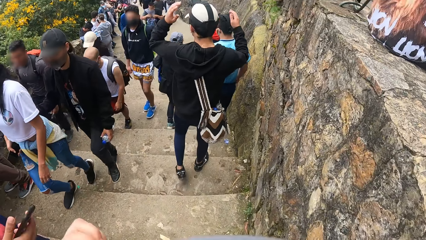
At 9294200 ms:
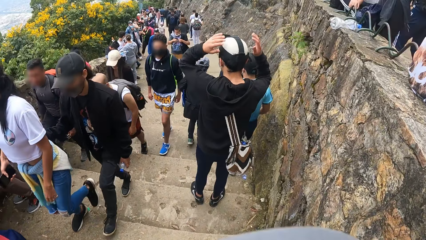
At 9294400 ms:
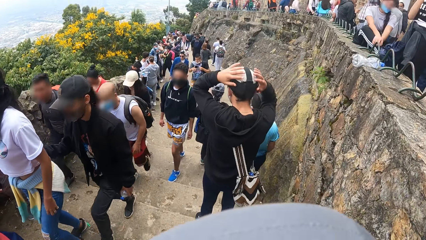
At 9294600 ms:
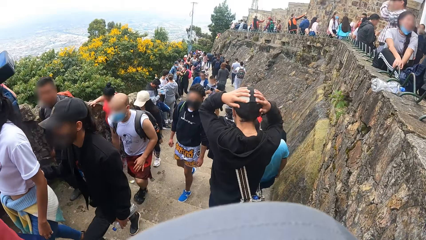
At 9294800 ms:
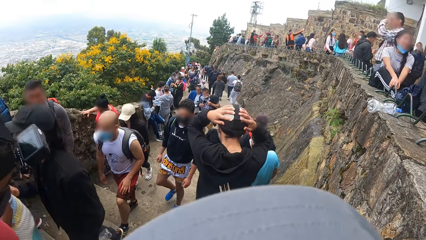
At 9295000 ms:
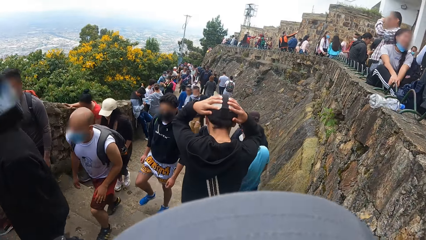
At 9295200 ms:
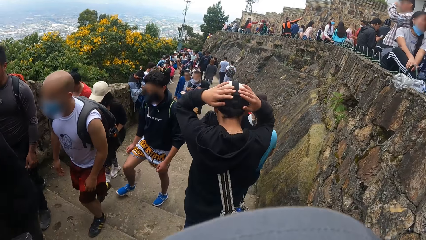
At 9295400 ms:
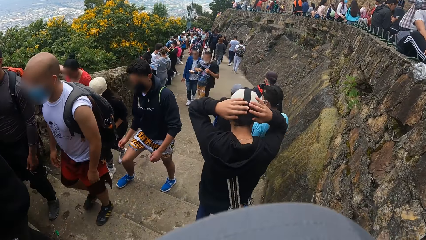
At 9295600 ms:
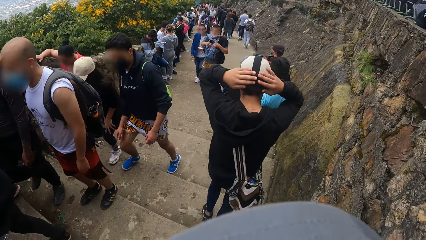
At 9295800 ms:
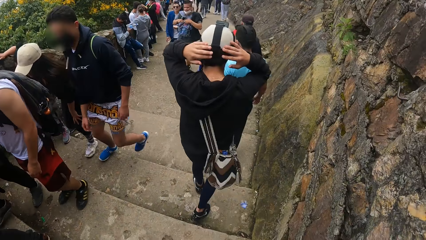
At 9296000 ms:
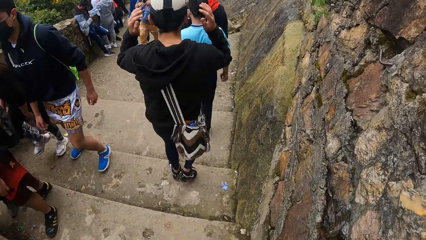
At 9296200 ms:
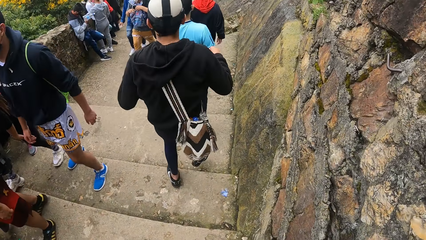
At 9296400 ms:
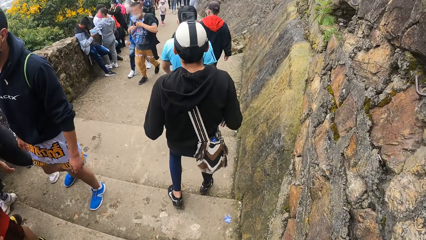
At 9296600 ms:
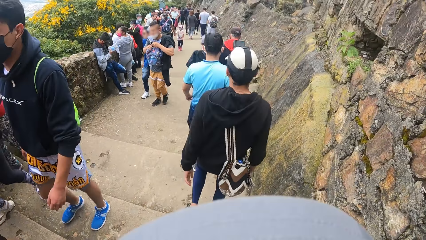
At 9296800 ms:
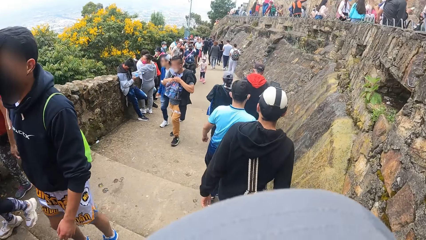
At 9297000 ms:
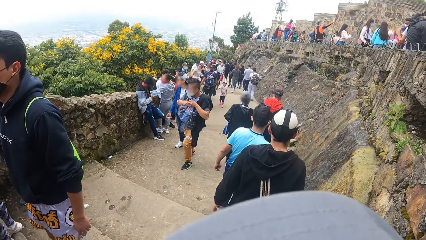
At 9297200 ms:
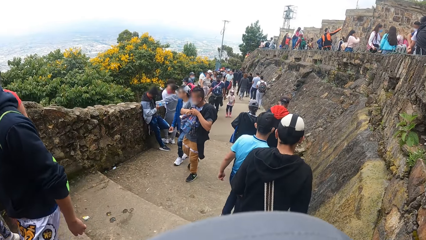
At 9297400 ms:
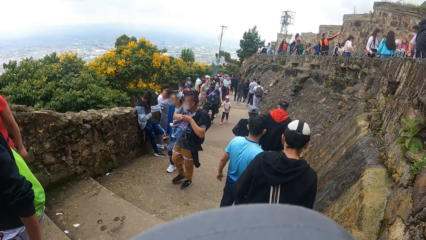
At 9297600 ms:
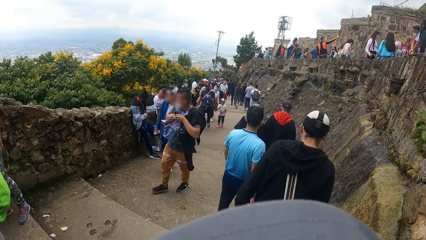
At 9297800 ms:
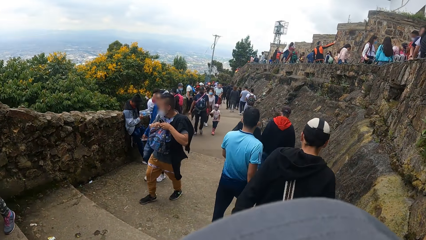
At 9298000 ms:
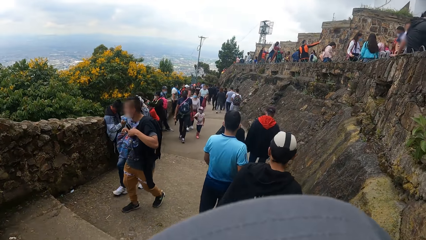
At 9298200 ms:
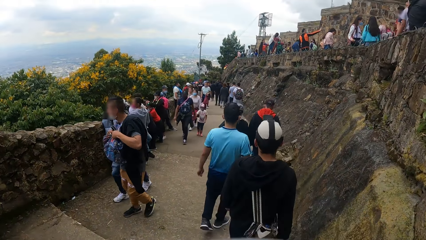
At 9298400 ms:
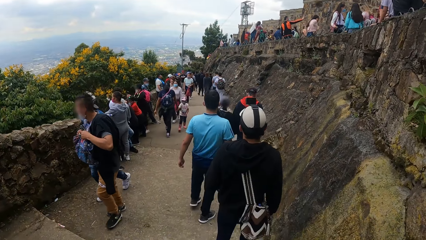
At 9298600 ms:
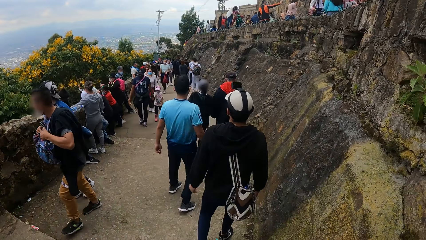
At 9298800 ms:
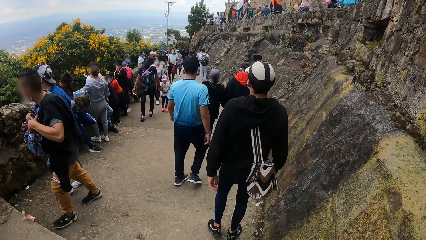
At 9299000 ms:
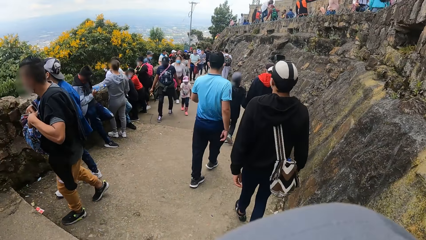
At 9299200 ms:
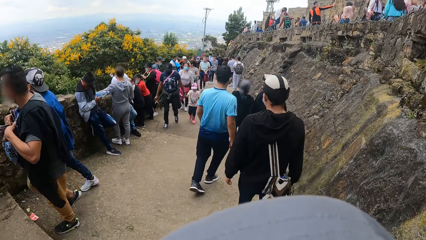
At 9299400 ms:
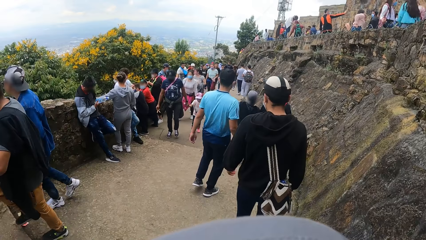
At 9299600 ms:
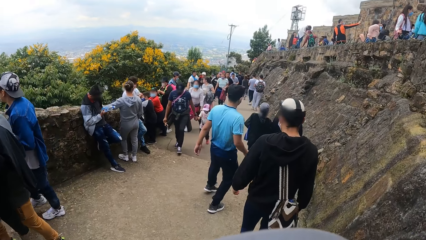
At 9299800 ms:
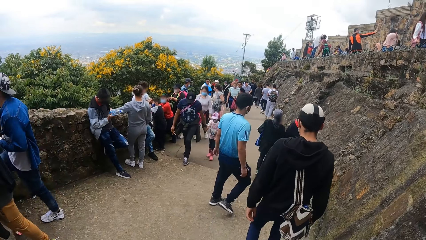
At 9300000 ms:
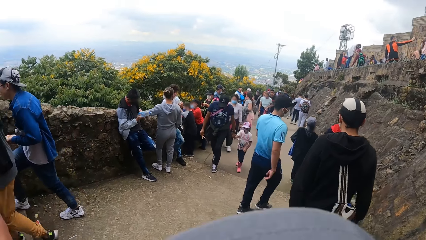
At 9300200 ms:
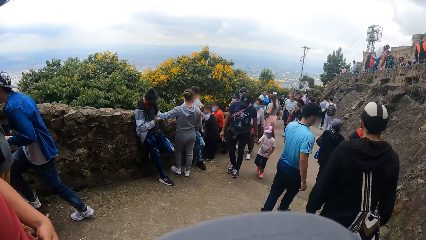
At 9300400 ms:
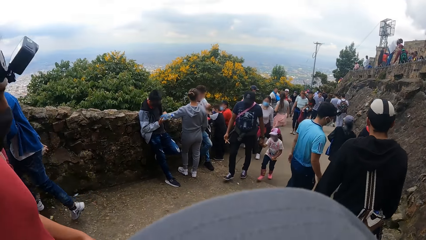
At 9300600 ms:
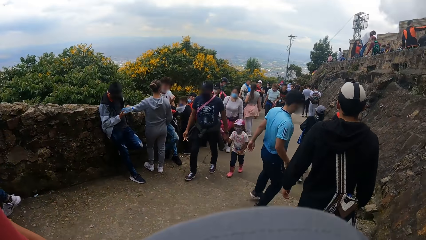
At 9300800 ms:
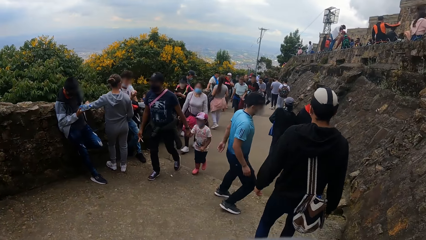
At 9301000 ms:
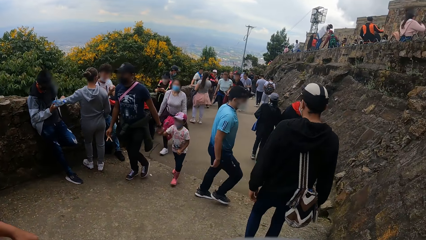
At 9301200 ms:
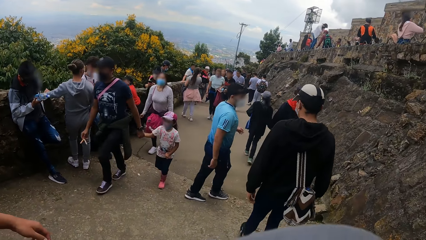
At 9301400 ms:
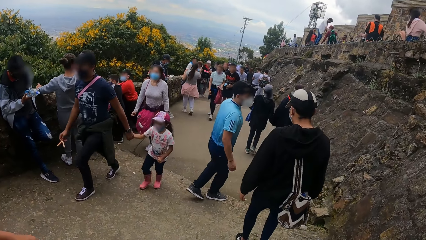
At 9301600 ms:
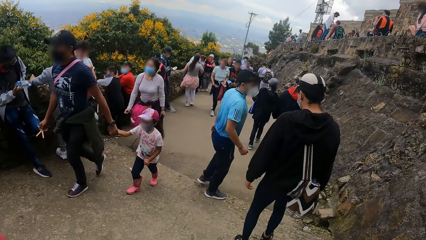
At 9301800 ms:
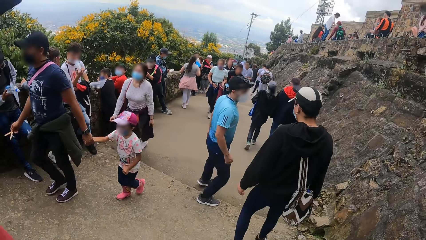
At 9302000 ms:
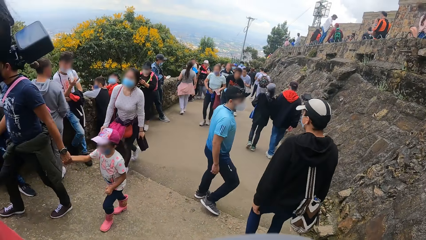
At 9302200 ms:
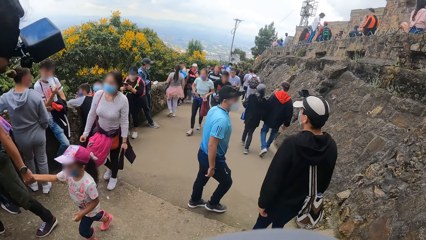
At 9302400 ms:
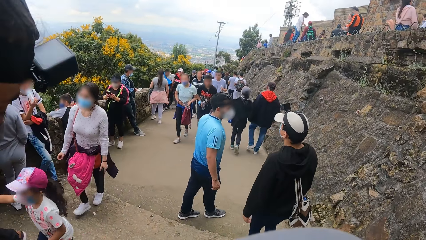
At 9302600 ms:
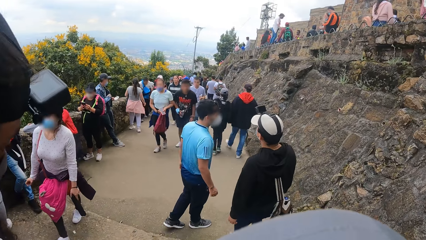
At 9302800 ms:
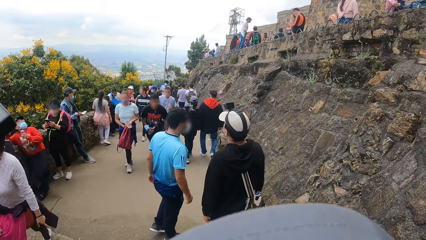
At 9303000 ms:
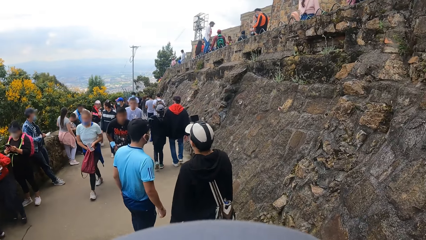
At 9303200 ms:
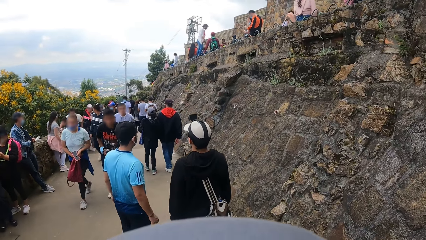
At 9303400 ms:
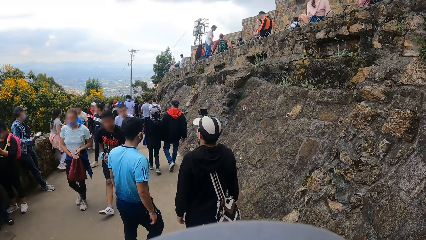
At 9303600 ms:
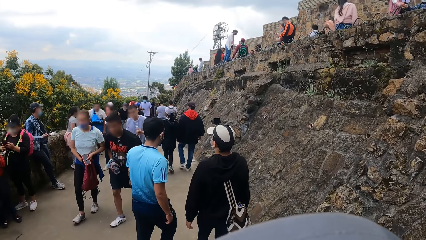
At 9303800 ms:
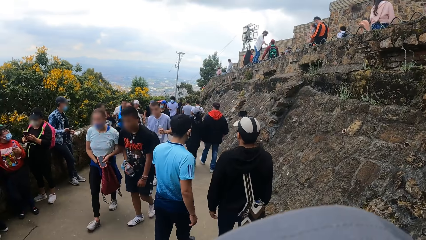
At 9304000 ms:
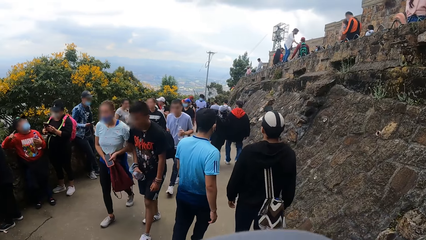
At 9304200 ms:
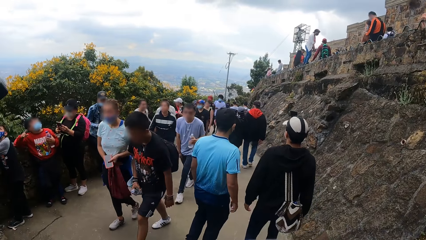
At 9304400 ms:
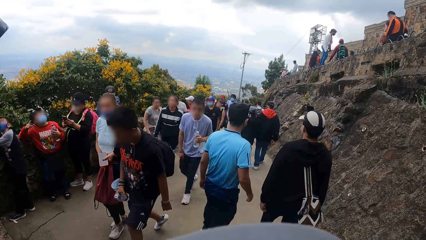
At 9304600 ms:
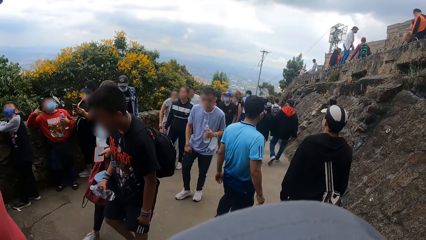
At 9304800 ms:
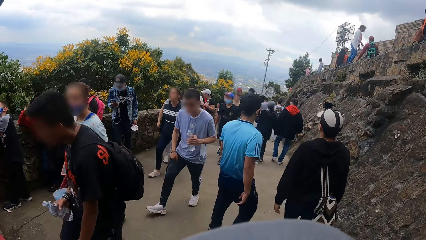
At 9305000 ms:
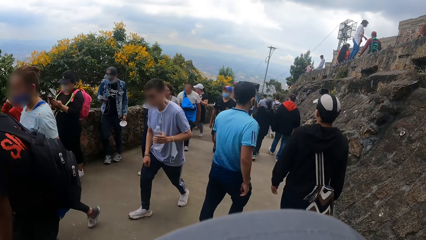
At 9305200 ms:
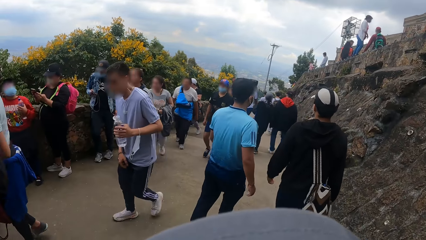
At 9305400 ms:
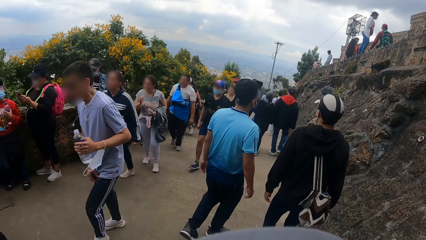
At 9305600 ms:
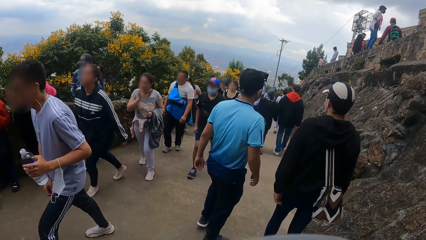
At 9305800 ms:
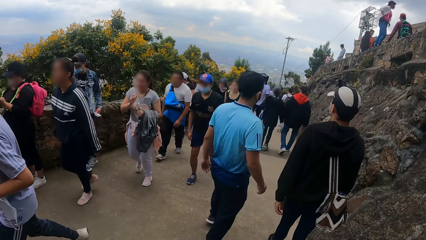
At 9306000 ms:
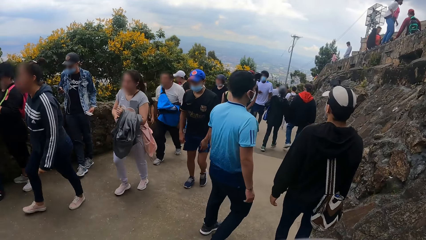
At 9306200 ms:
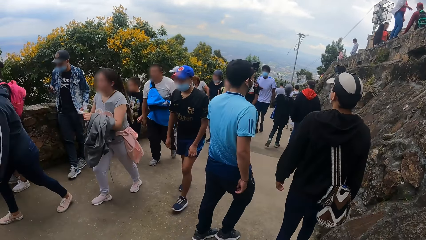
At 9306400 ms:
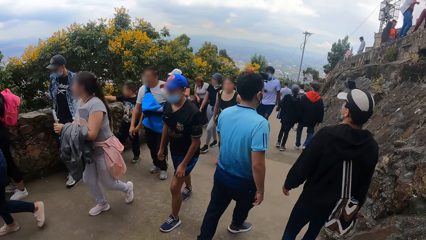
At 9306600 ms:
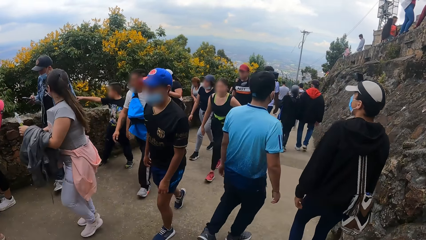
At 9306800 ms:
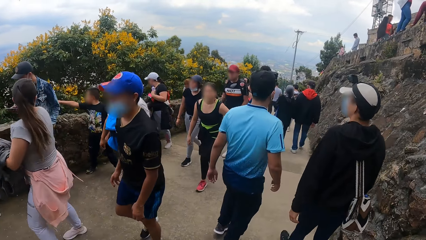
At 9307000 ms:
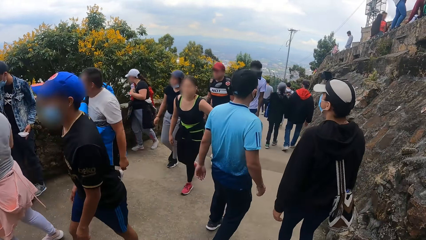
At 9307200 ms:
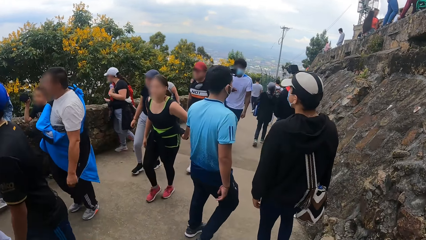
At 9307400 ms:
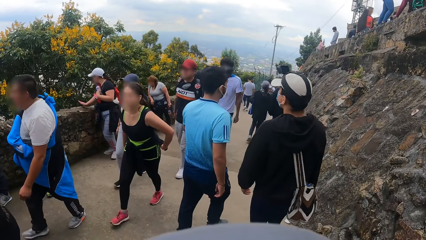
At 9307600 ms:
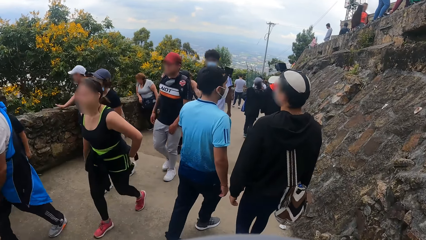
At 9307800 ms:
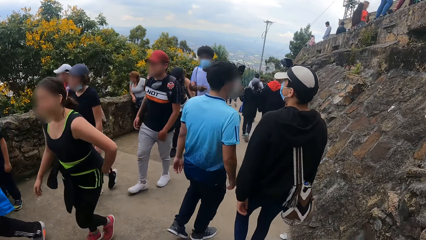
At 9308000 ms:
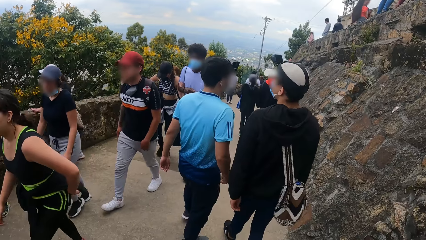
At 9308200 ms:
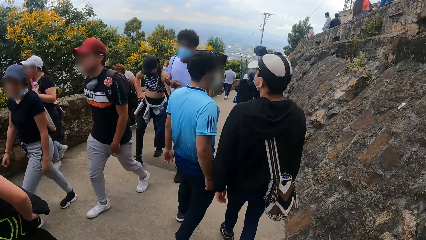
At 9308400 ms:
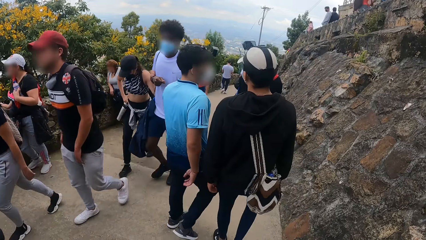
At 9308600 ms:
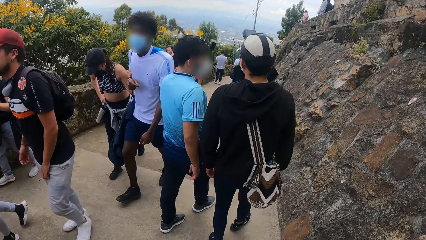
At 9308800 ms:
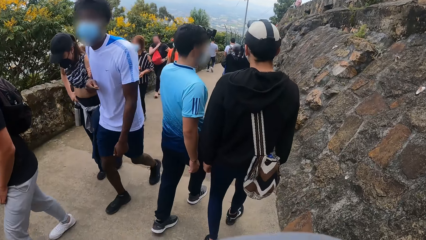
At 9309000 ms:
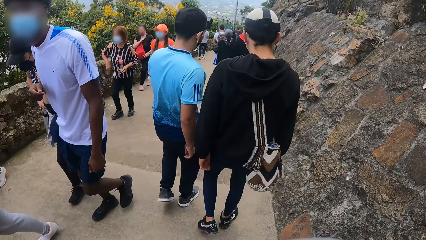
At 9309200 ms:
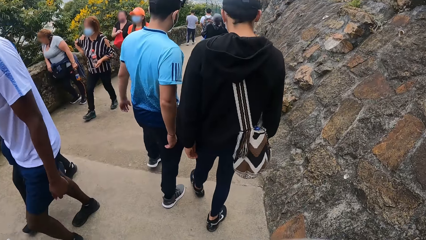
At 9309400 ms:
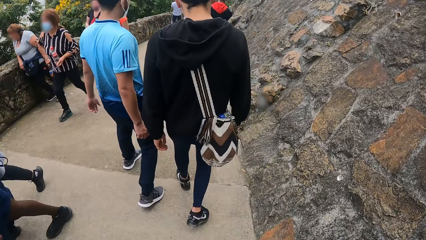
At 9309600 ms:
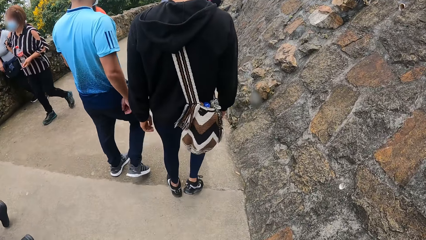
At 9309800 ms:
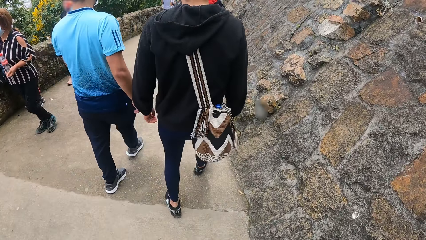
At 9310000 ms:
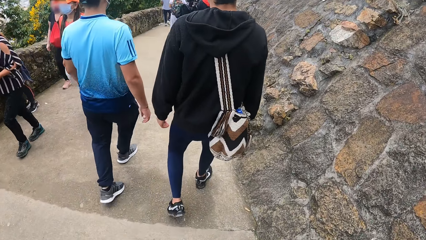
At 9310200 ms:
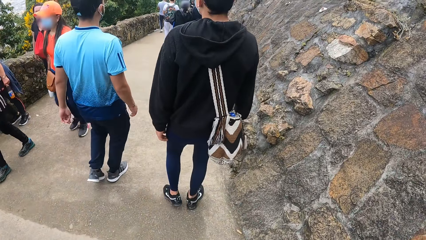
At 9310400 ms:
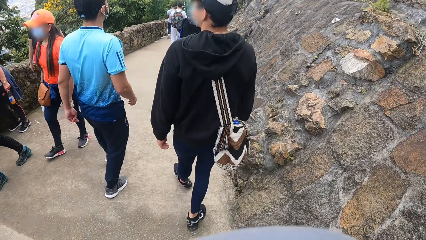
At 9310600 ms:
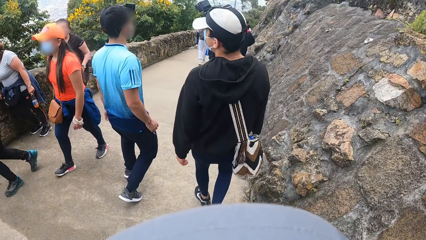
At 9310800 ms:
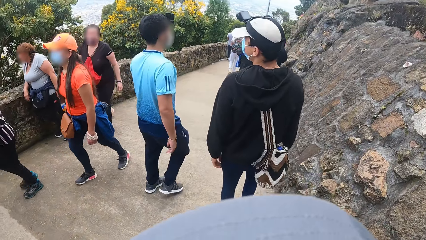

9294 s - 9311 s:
The man places both hands on his head. The man interacts with another man. Someone walks while talking to someone else.
